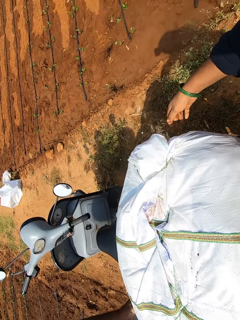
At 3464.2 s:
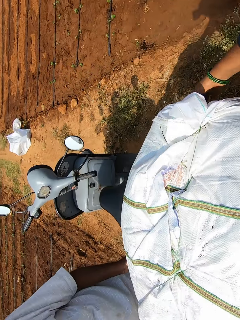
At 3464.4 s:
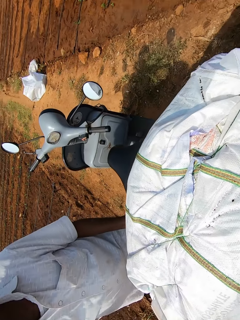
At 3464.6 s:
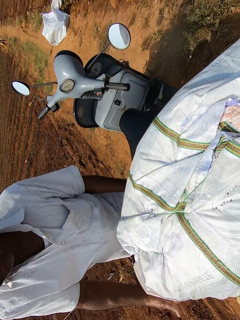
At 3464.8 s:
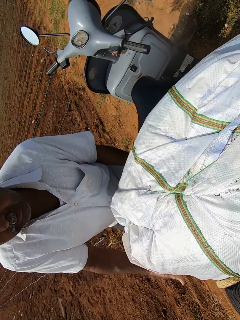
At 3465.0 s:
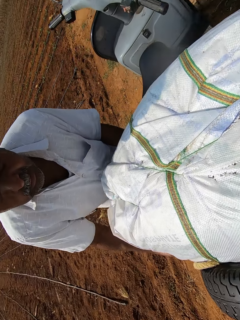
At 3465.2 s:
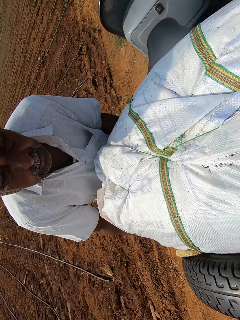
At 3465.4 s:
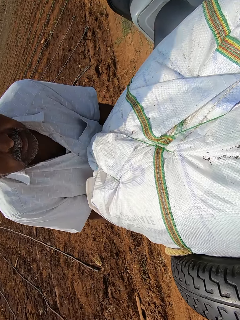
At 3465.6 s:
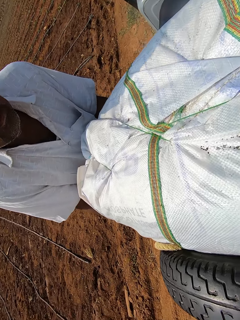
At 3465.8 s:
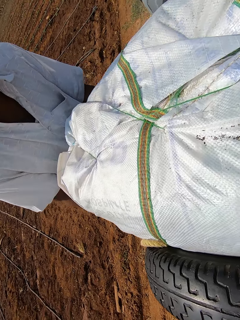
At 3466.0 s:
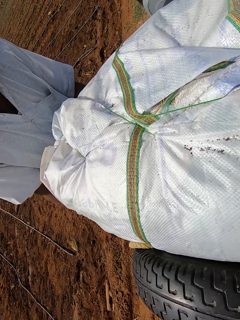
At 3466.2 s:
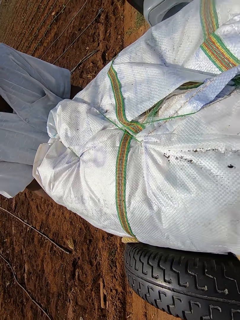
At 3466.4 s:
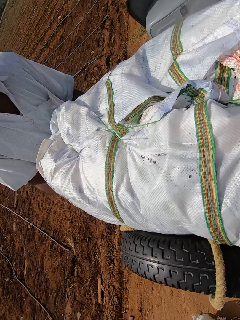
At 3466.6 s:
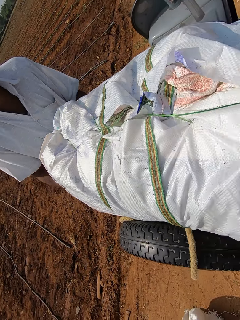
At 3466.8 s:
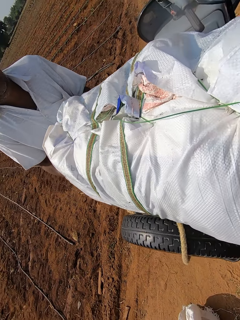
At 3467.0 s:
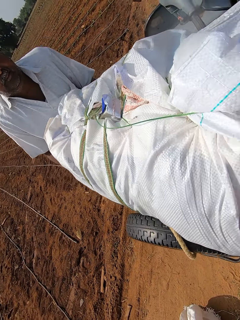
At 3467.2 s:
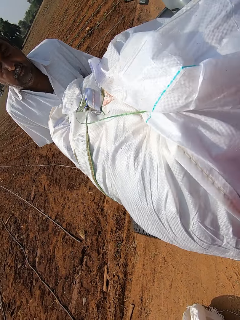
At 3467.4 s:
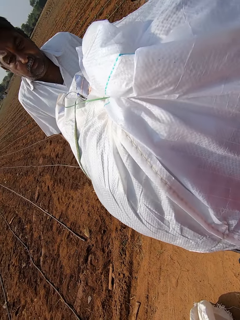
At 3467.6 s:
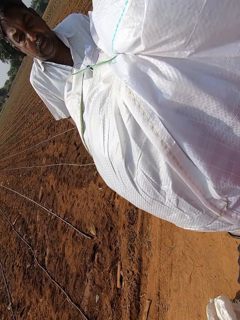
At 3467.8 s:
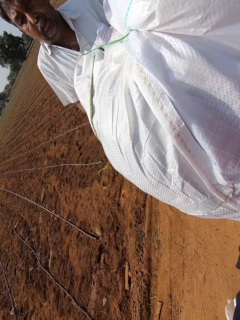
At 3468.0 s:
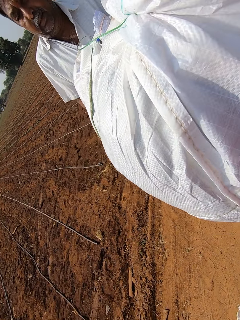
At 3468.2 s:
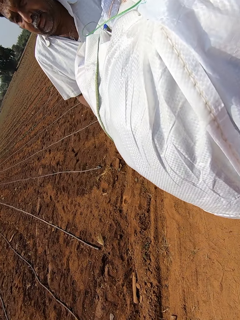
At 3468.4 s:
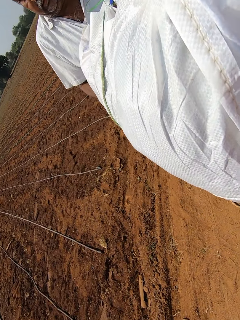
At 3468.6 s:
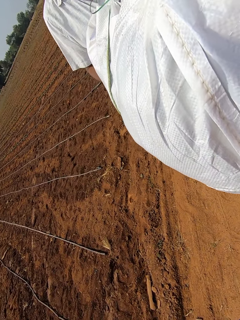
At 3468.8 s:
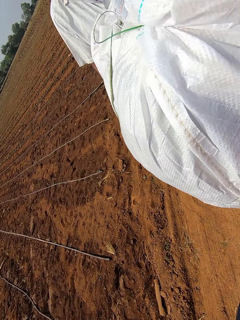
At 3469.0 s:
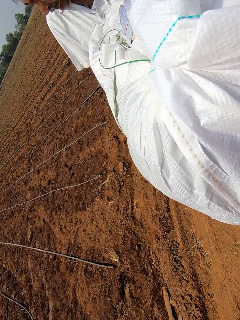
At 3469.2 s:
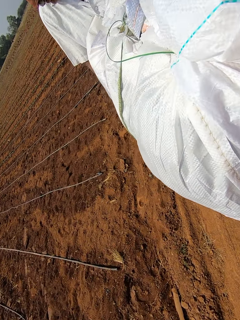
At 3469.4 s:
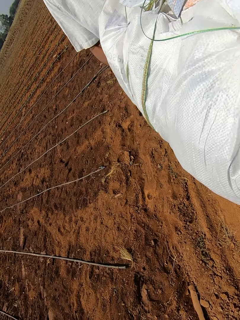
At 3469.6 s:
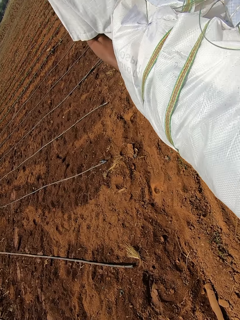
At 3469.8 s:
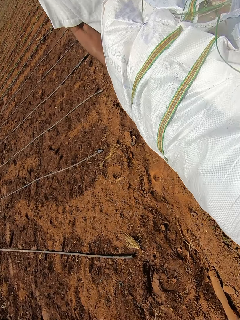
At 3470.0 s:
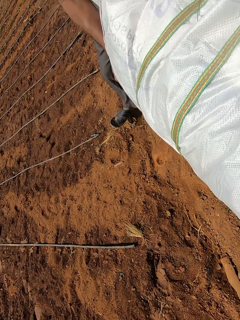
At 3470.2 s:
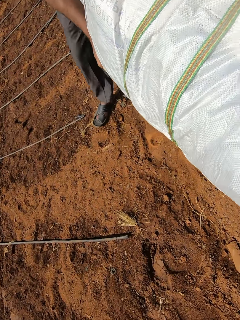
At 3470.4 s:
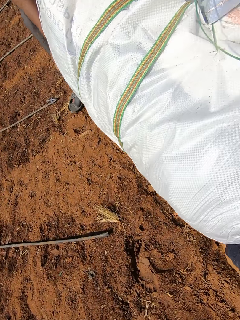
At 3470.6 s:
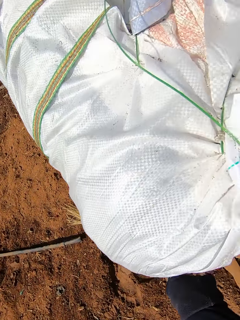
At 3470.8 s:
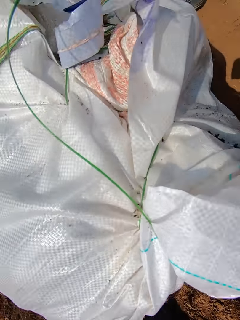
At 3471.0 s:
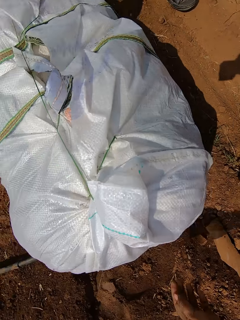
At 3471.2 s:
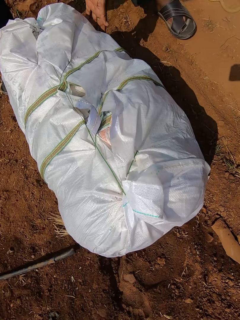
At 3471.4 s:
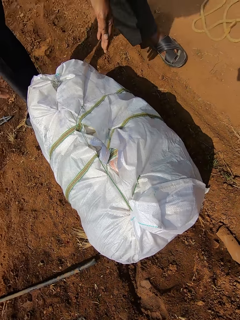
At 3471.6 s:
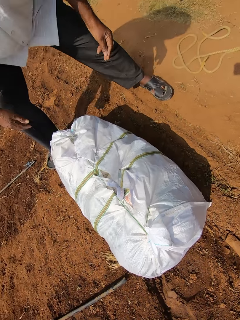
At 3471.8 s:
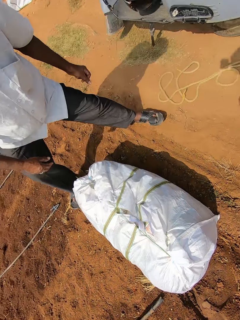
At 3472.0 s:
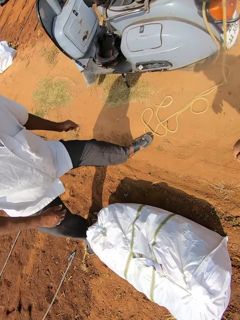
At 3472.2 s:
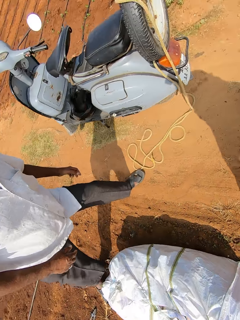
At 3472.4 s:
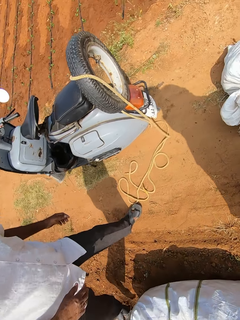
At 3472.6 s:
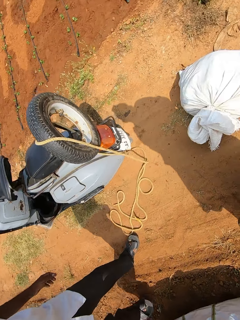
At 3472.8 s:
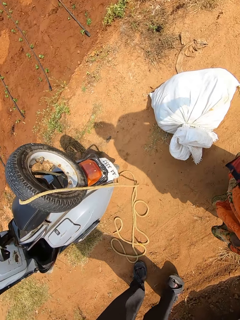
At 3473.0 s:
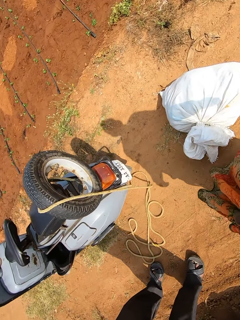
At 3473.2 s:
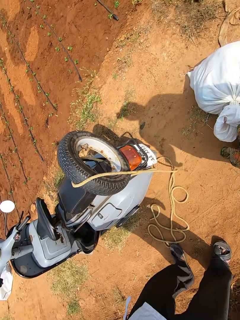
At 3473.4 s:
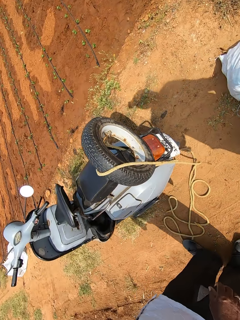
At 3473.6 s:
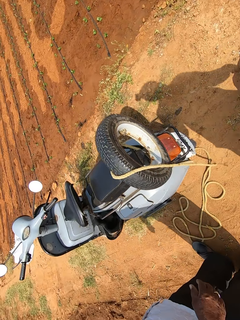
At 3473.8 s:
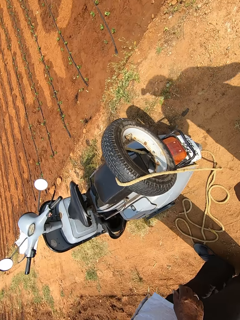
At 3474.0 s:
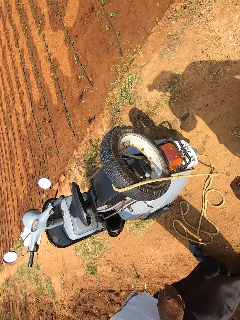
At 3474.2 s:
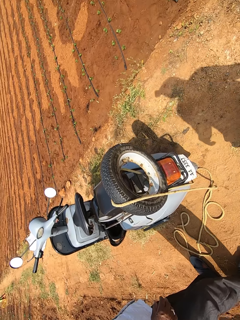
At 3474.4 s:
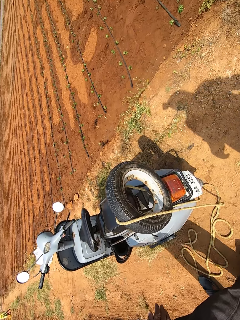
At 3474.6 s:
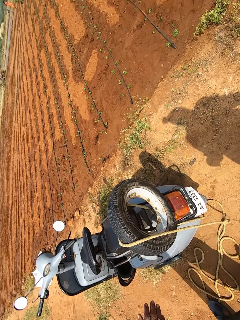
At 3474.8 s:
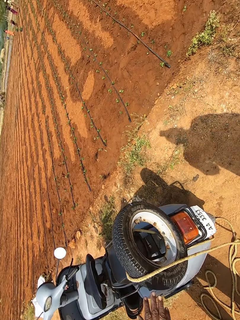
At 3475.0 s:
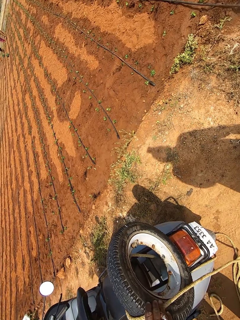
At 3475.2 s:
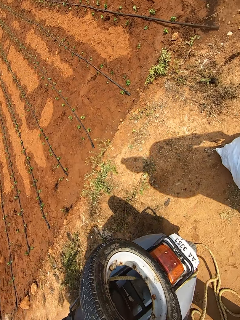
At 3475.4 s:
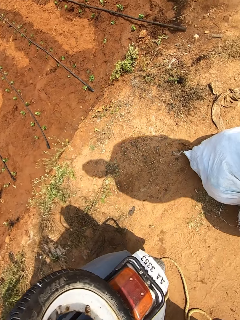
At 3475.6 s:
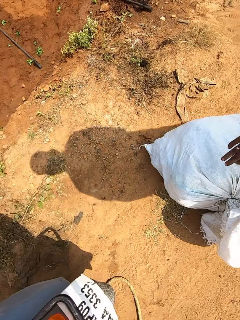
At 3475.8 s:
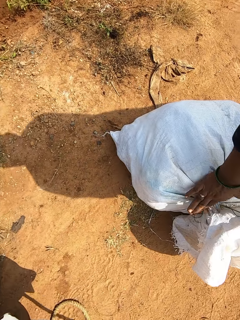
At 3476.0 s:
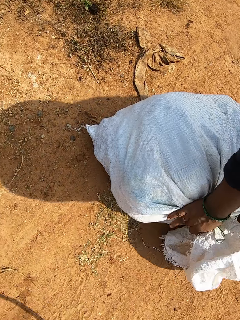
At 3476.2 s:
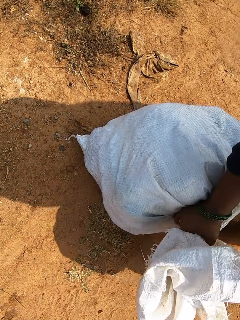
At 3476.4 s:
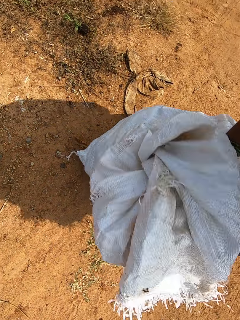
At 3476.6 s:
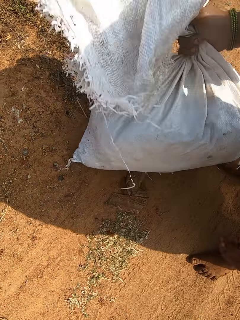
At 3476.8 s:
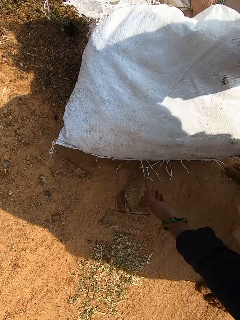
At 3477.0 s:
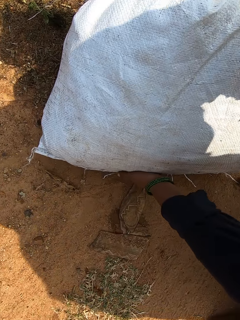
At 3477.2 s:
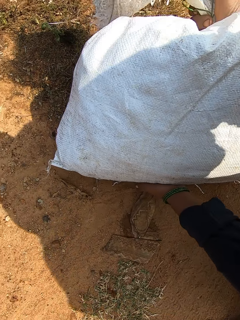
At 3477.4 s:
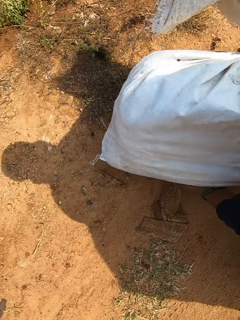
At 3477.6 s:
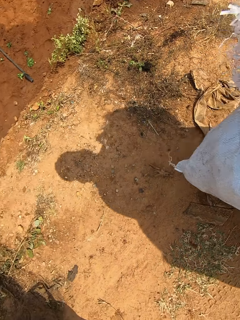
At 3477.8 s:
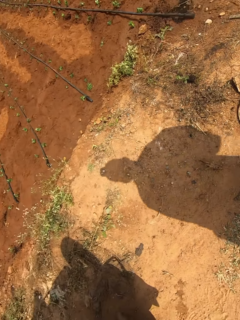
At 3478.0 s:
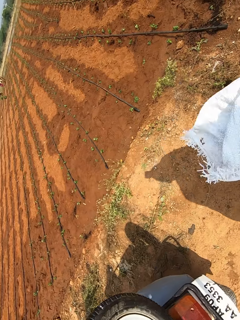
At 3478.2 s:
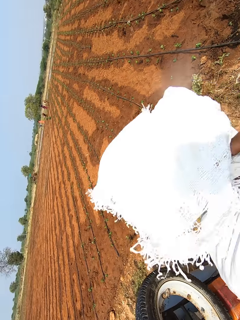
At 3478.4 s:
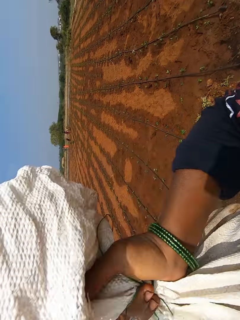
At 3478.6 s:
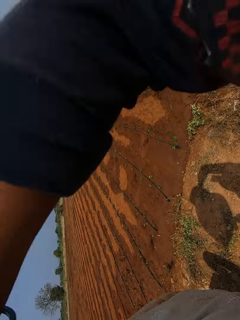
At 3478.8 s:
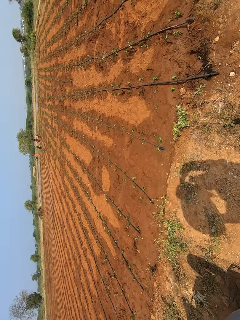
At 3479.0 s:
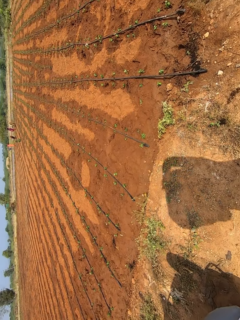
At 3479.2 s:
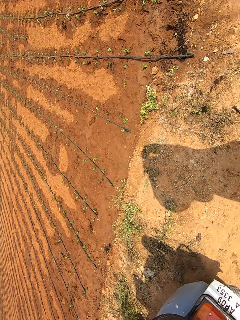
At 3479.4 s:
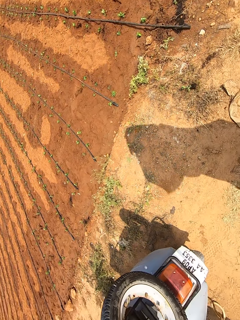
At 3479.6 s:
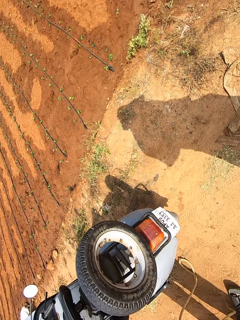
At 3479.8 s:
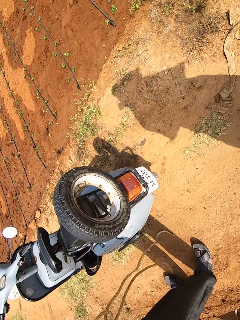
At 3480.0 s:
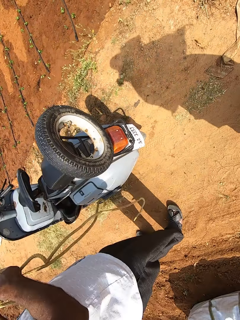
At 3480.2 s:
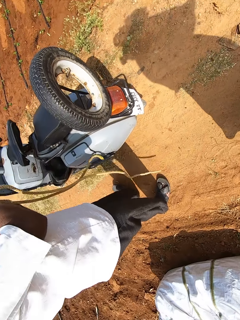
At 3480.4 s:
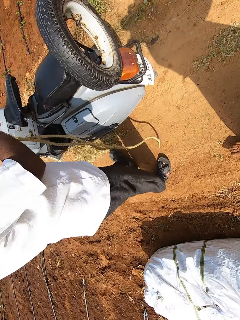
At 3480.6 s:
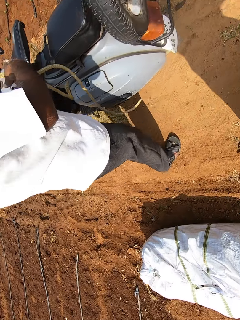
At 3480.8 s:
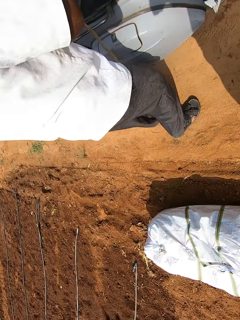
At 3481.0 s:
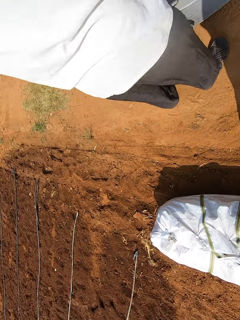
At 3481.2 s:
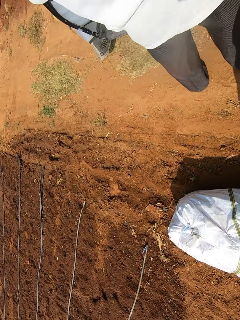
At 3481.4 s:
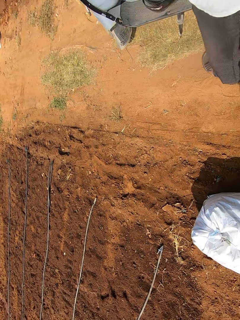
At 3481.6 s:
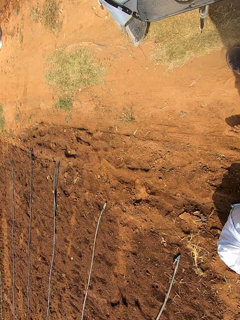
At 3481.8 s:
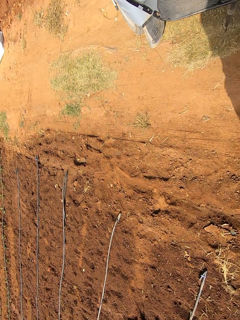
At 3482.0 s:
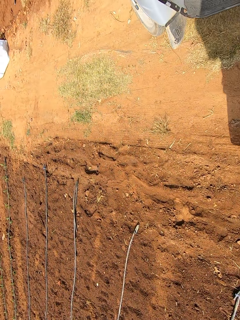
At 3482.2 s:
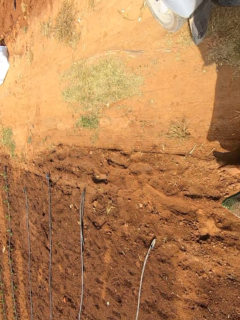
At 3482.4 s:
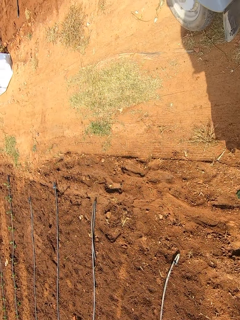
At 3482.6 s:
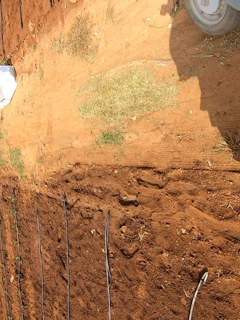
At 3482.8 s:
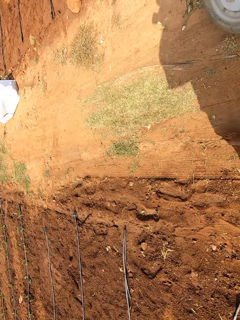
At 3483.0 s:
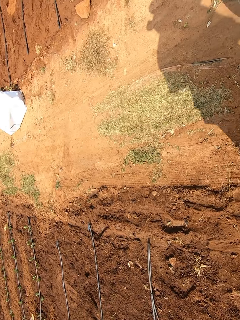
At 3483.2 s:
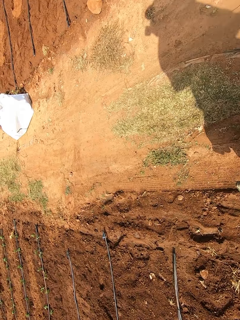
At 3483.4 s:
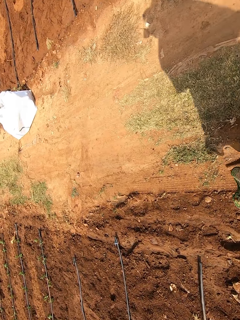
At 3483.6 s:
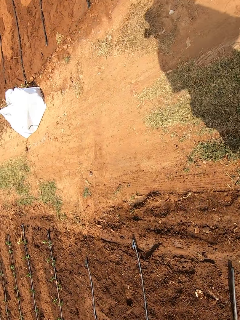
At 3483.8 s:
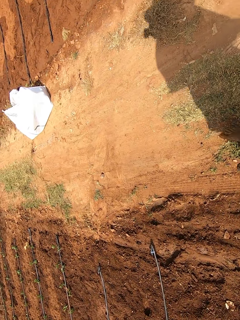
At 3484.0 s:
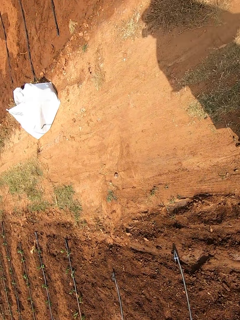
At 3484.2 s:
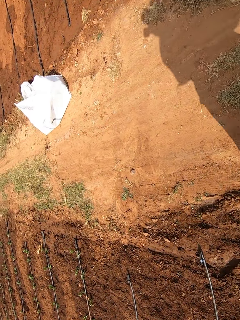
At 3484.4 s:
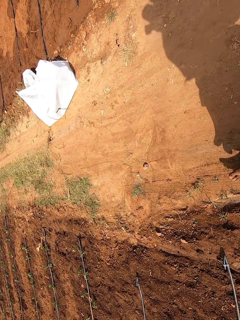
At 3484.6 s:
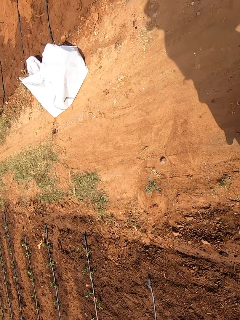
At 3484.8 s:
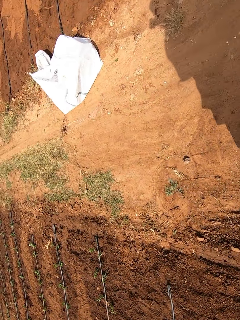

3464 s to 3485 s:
The camera wearer places both hands underneath a sack. The man places both hands underneath the sack. The camera wearer and the man lift the sack from the motorcycle with their hands. The camera wearer helps the man. The camera wearer and the man drop the sack on the ground with their hands. The camera wearer interacts with another man. She grabs the sack with her right hand. She carries the sack. She places her left hand underneath the sack. She lifts the sack from the ground with both hands. She puts the sack on her shoulder with both hands. The first man holds the rope in both hands.
